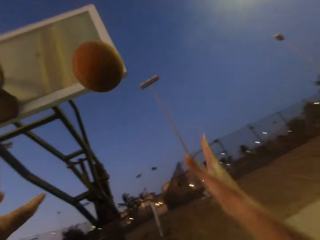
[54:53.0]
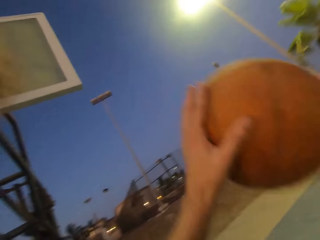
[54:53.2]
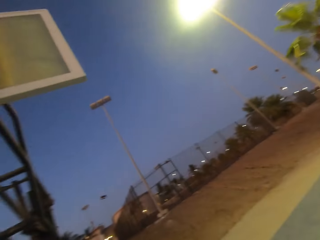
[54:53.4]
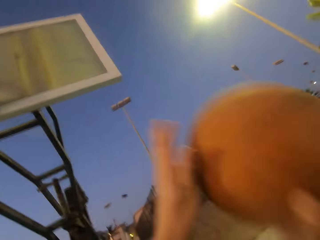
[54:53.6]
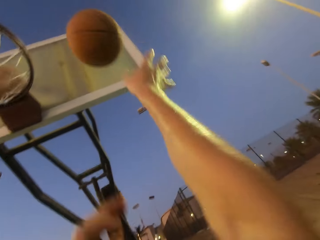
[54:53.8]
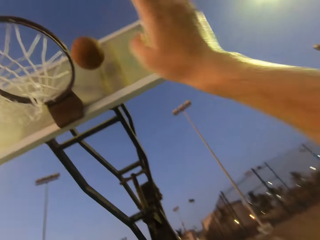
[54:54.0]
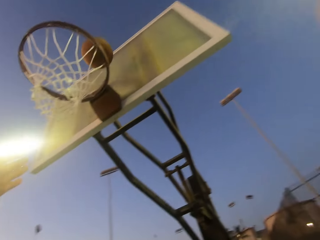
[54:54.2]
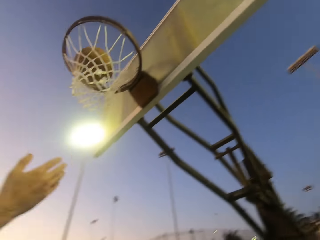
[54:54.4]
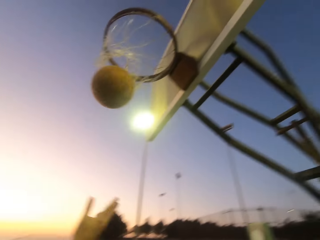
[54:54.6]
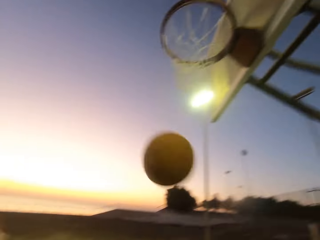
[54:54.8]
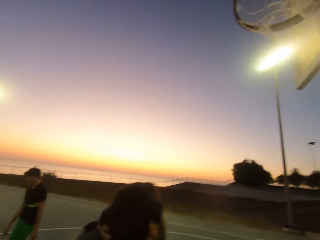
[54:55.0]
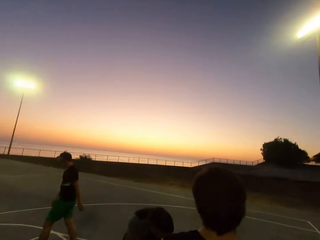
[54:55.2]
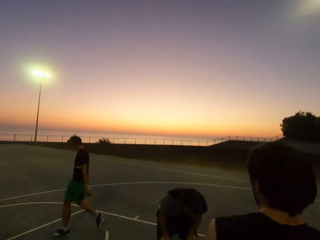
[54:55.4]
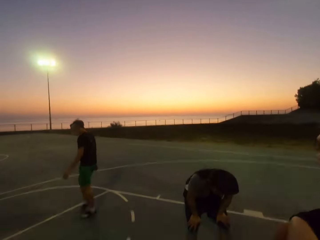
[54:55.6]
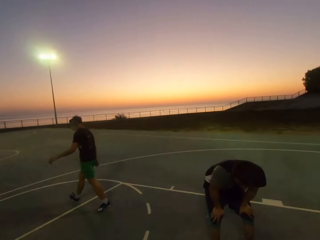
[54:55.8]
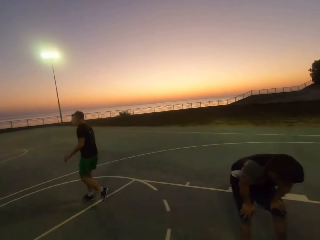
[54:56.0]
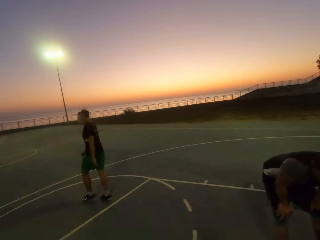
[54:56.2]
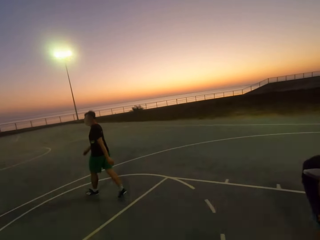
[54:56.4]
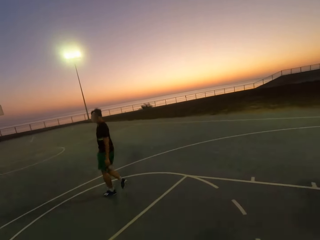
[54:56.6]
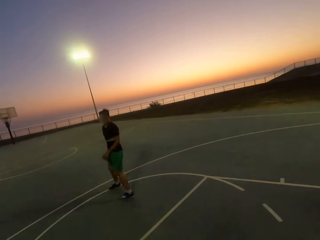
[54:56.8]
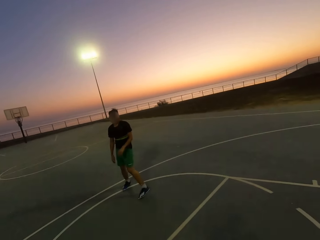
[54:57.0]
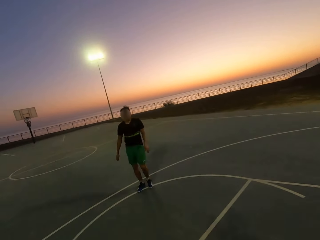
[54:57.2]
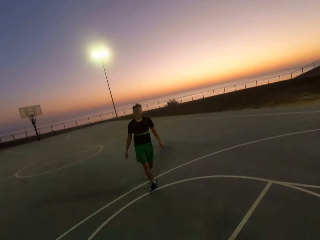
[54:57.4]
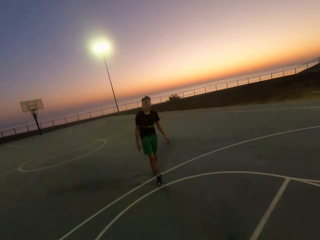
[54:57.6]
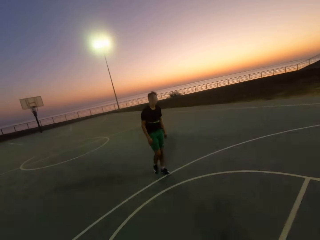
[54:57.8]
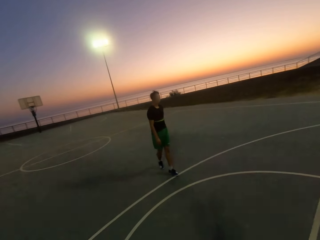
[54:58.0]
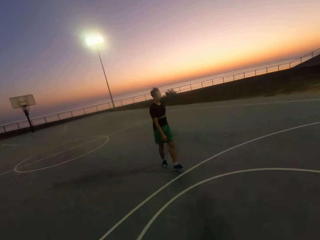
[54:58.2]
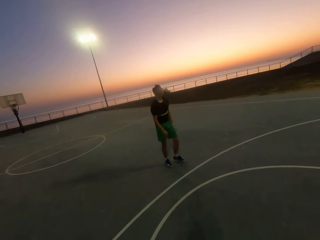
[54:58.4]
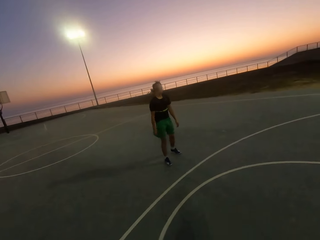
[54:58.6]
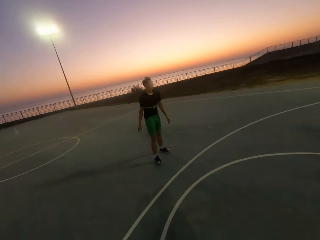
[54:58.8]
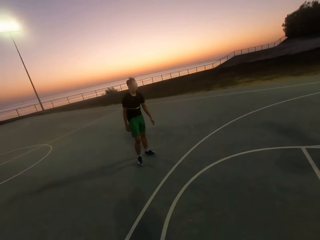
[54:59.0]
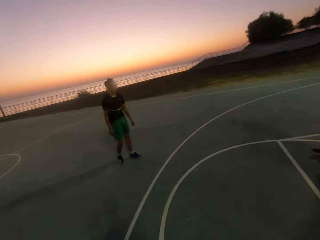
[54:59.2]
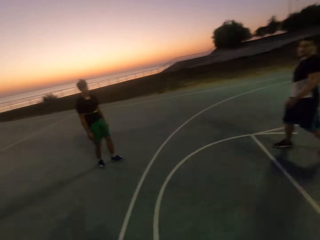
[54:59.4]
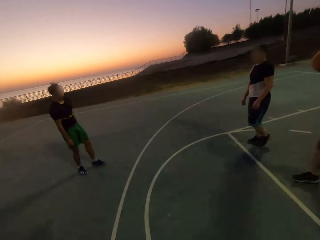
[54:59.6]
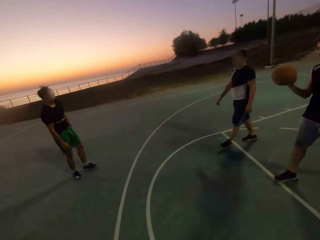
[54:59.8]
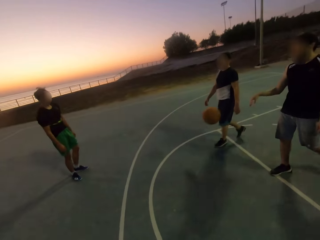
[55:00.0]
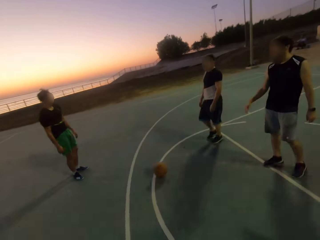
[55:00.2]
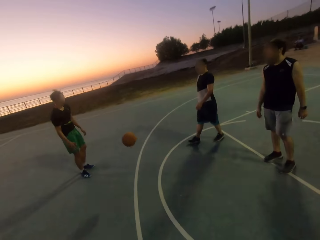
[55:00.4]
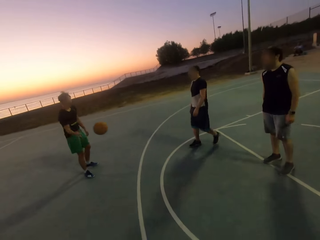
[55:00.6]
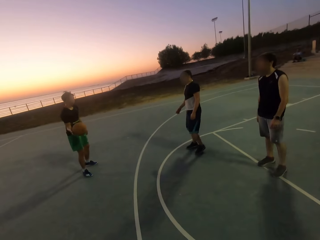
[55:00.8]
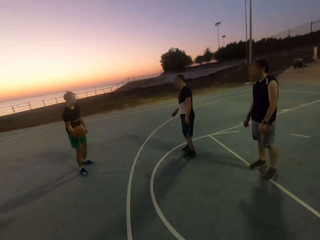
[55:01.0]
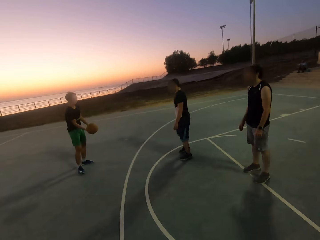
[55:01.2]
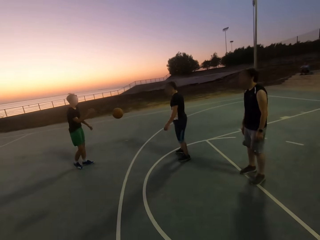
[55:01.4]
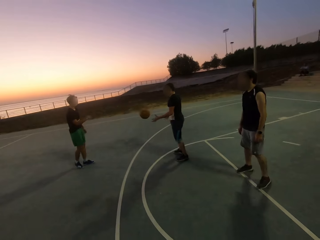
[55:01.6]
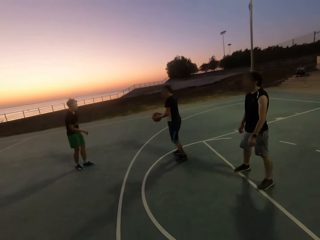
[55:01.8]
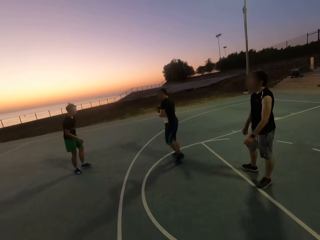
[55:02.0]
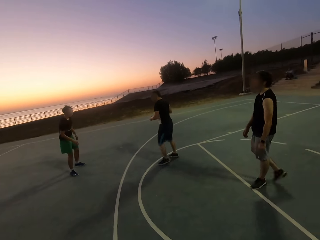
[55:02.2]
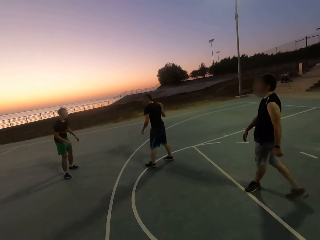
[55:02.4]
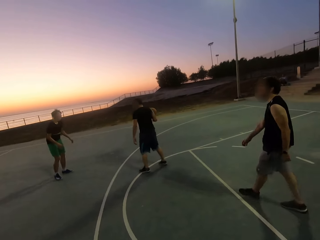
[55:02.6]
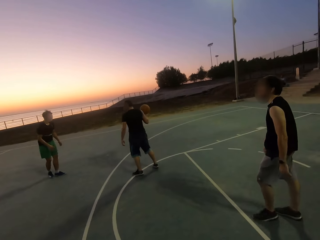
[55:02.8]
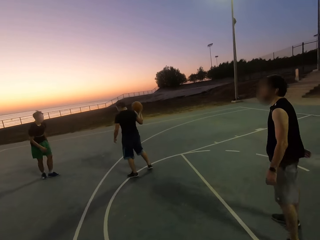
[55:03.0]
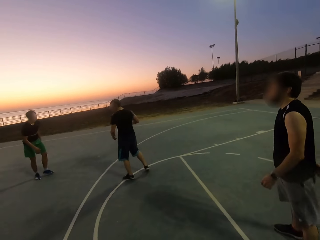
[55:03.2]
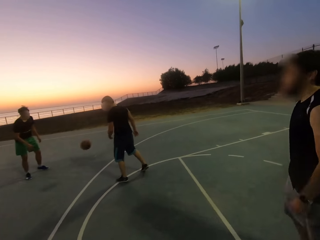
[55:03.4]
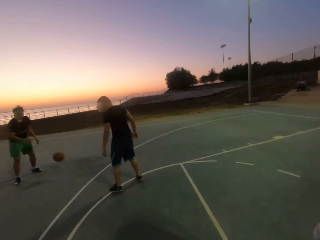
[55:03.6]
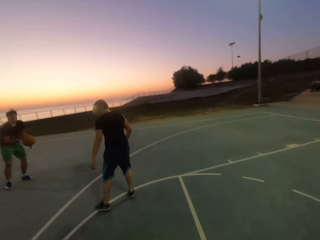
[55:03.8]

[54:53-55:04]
A man throws the ball towards the net. The camera wearer picks up the ball, holds the ball and throws the ball into the net. Another man holds the ball and throws the ball to the first man. The first man picks up the ball and throws the ball to a third man. The third man picks up the ball and throws the ball.

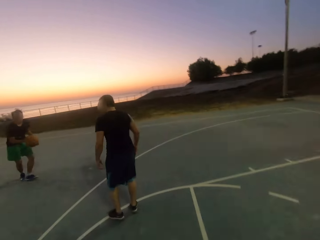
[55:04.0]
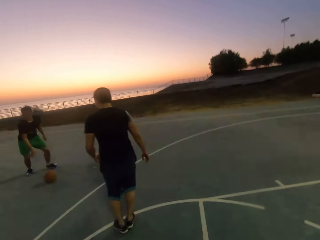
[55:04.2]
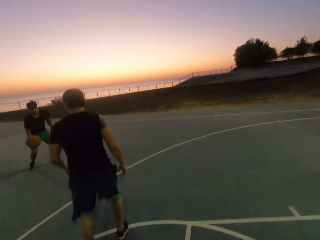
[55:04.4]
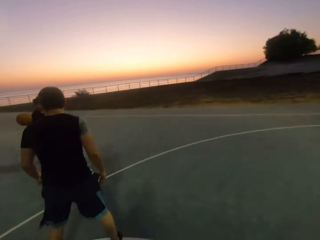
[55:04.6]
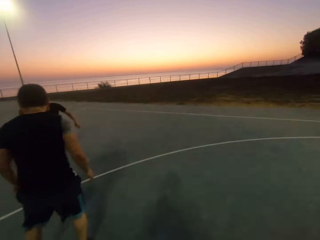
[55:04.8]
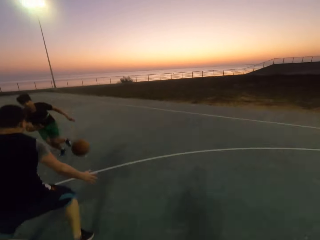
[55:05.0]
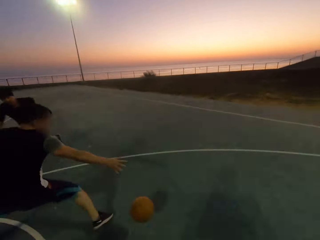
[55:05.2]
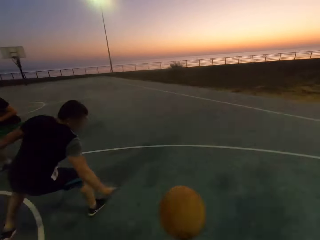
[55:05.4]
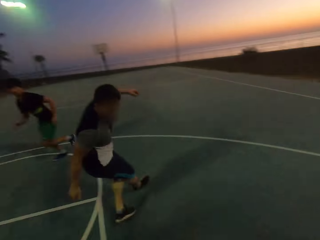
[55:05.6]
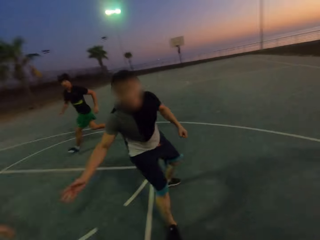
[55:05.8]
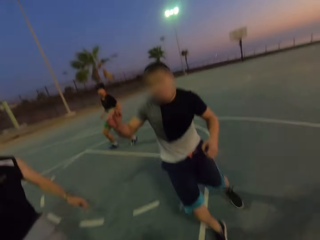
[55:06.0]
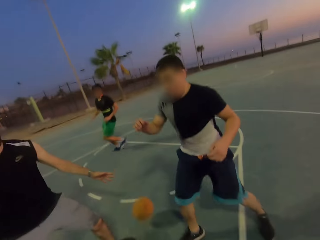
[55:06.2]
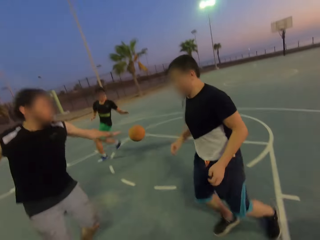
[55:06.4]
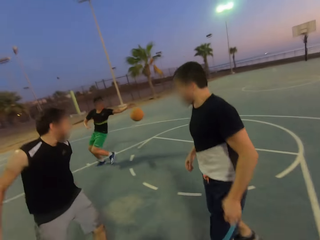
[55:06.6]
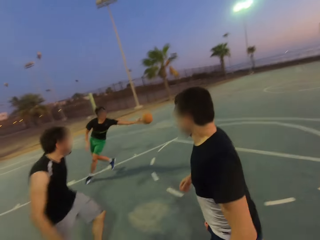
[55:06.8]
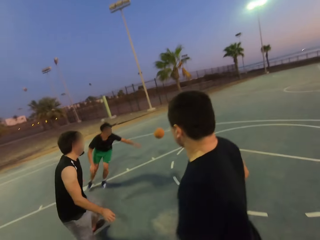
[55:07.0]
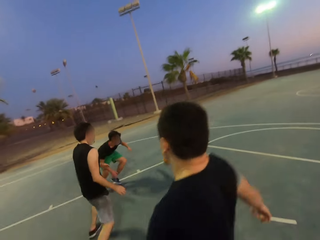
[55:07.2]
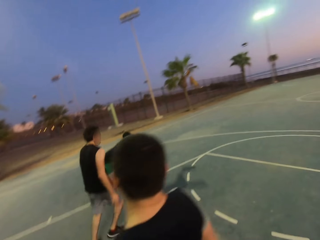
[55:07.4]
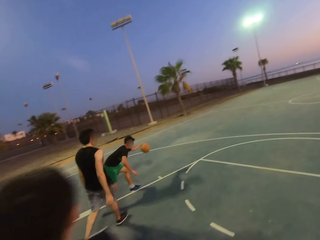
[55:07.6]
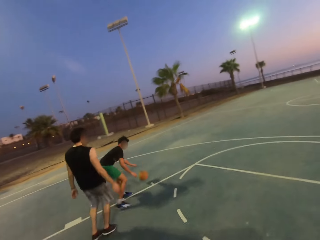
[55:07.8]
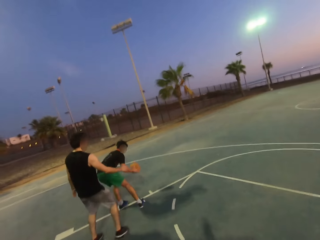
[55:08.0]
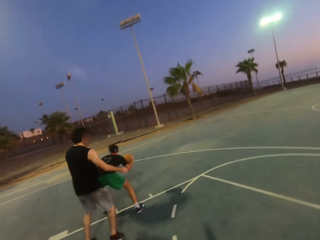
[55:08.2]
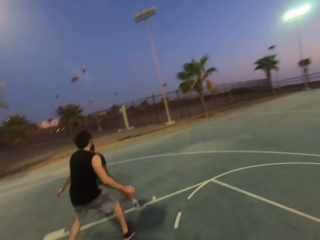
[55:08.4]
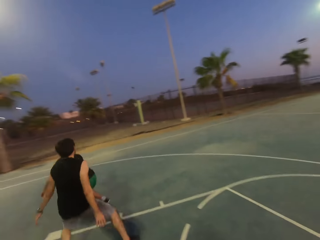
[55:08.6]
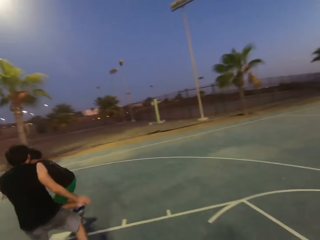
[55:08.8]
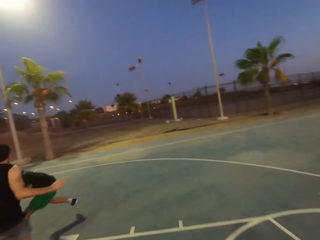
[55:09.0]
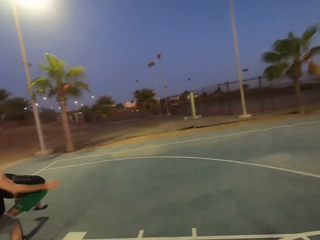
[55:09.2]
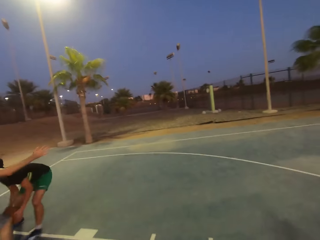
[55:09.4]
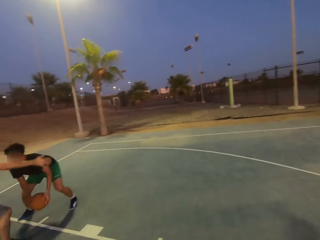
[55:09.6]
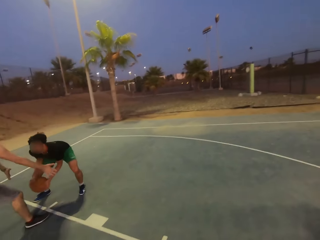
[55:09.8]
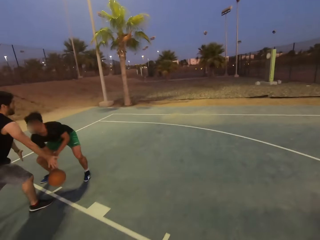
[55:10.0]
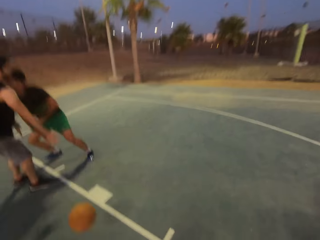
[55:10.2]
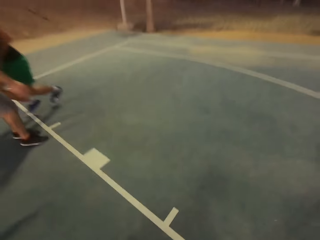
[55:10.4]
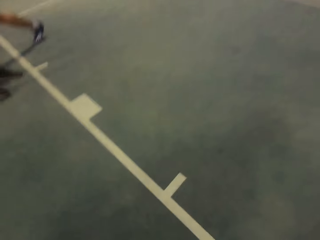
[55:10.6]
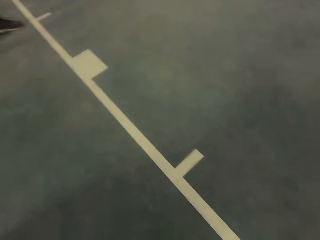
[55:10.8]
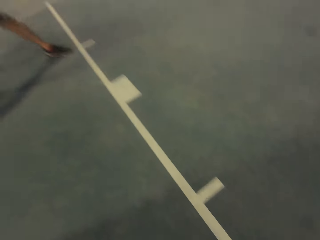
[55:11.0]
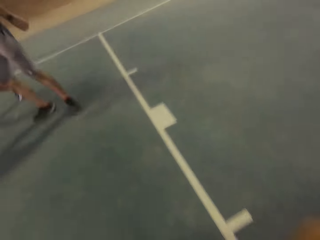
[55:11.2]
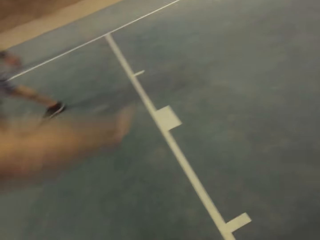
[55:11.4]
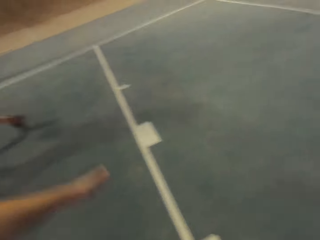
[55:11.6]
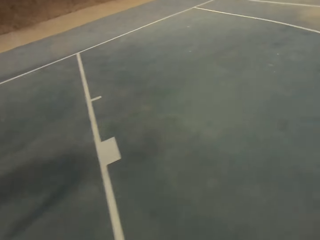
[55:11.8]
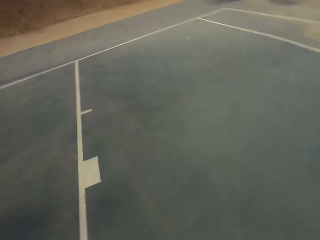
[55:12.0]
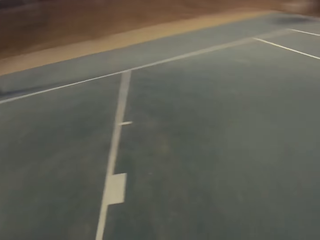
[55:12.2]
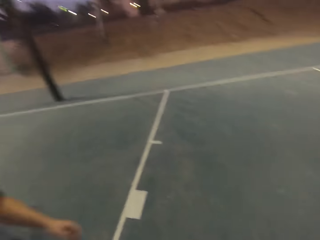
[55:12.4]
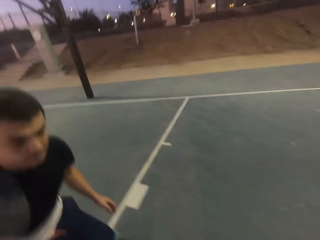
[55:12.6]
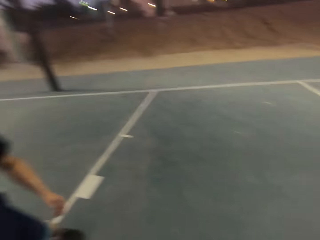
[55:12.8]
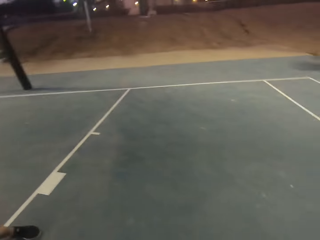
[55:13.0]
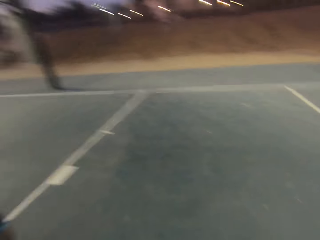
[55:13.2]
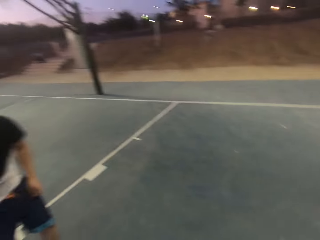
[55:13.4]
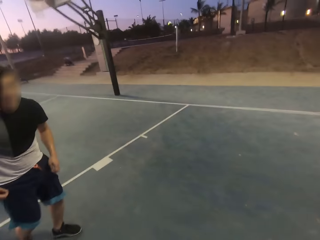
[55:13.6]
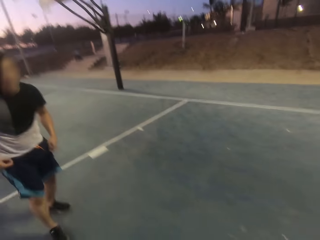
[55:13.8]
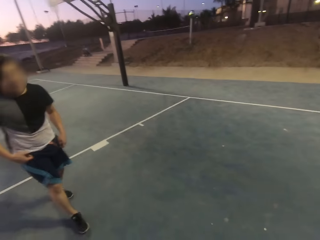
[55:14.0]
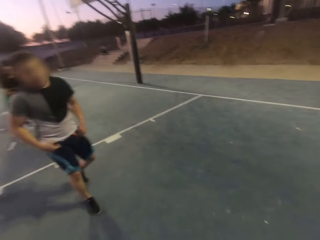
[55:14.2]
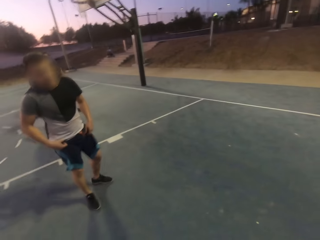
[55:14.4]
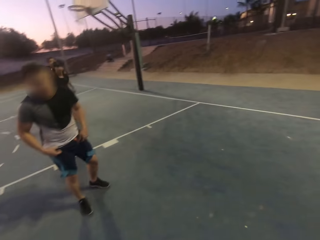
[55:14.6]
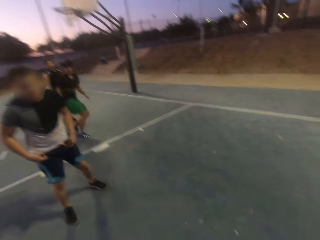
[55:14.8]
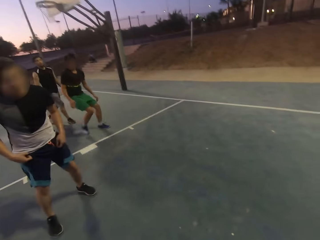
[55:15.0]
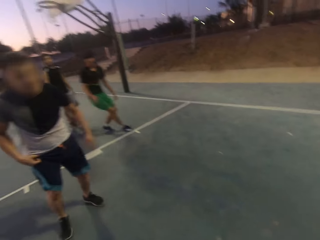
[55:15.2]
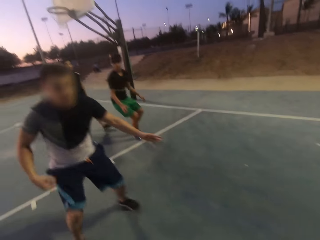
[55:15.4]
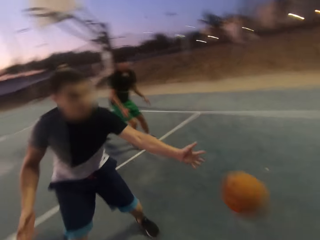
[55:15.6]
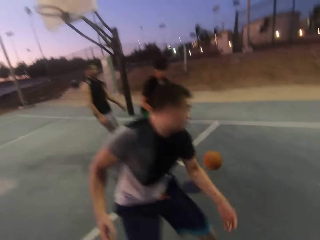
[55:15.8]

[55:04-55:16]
A man throws the ball to another man. The second man dribbles the ball and throws the ball to the camera wearer. They throw back the ball to the second man. The second man dribbles the ball. Another man shields. The second man throws the ball to the camera wearer.
